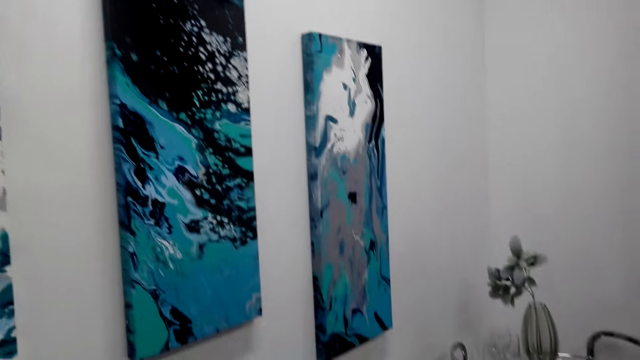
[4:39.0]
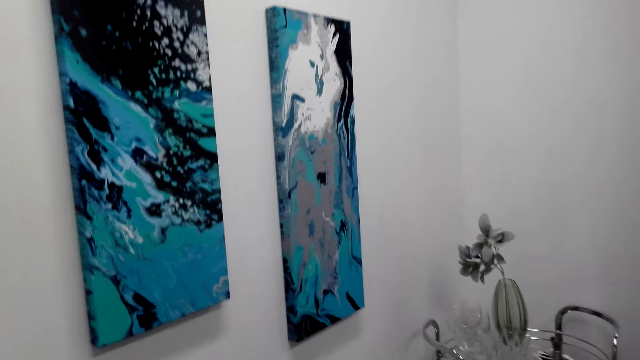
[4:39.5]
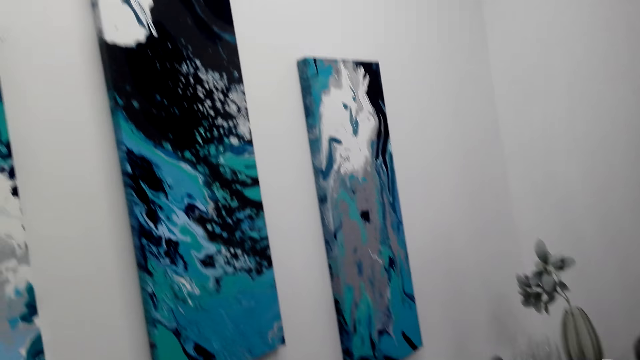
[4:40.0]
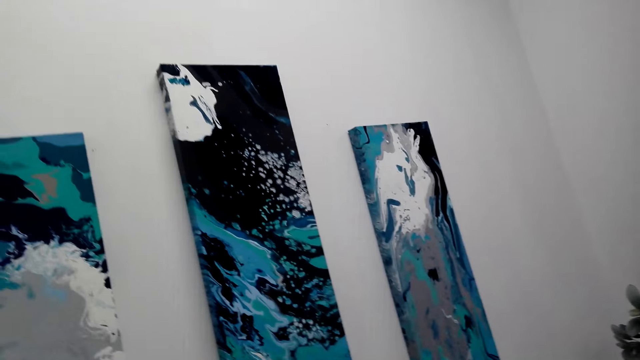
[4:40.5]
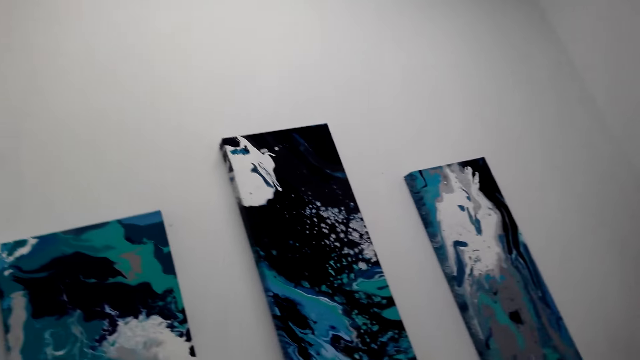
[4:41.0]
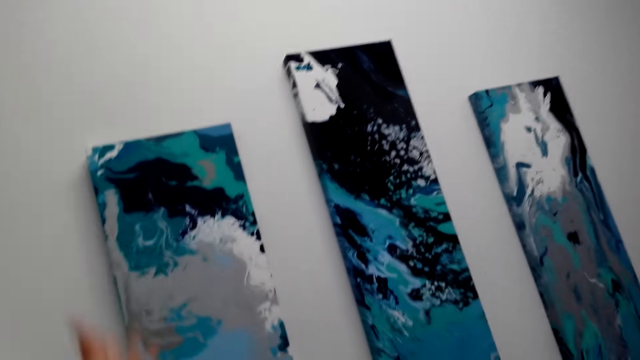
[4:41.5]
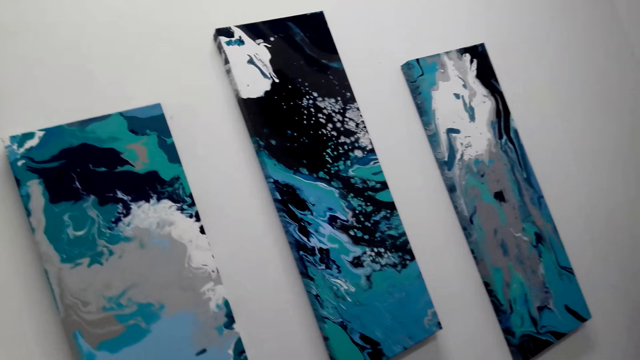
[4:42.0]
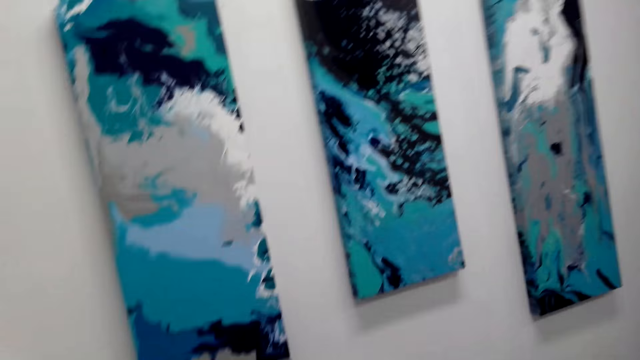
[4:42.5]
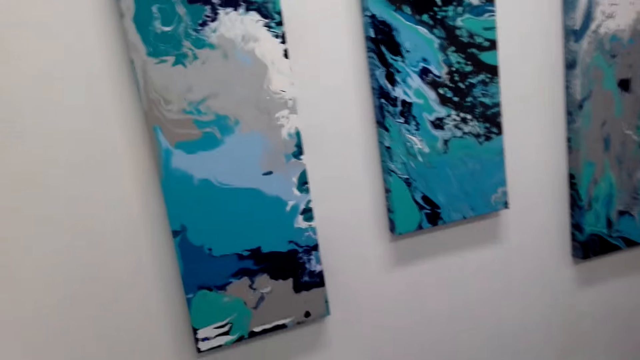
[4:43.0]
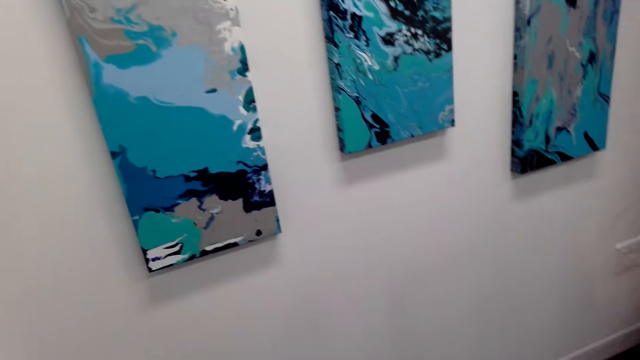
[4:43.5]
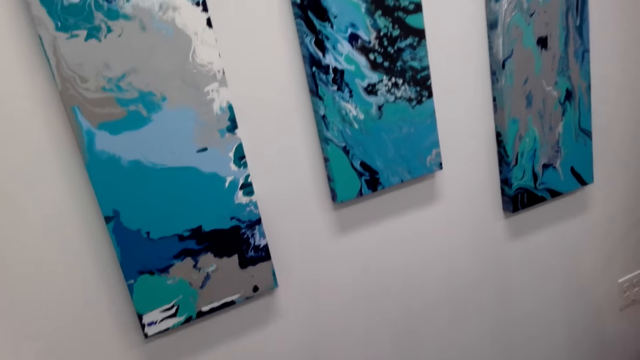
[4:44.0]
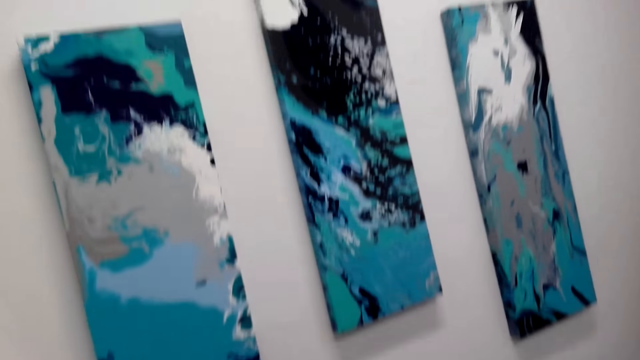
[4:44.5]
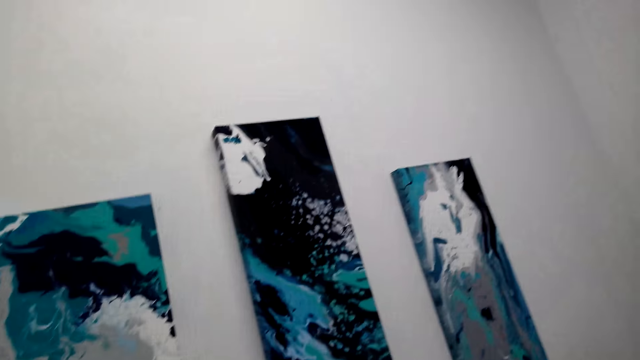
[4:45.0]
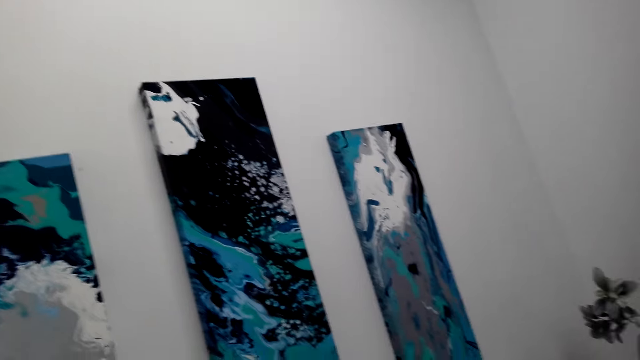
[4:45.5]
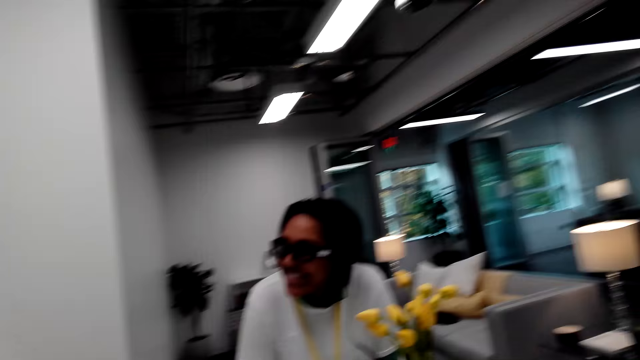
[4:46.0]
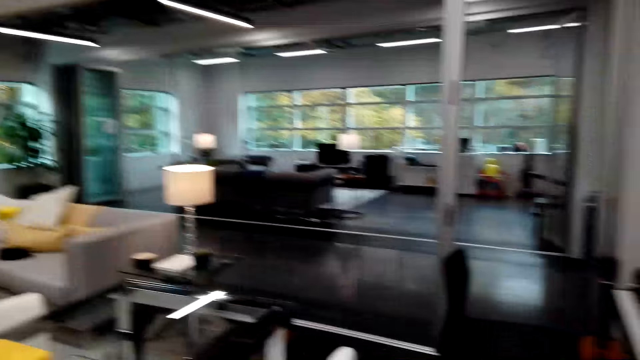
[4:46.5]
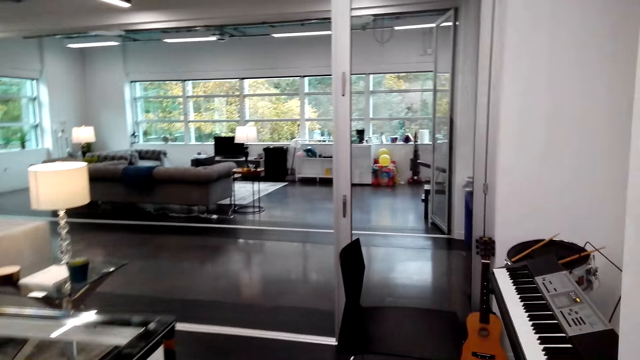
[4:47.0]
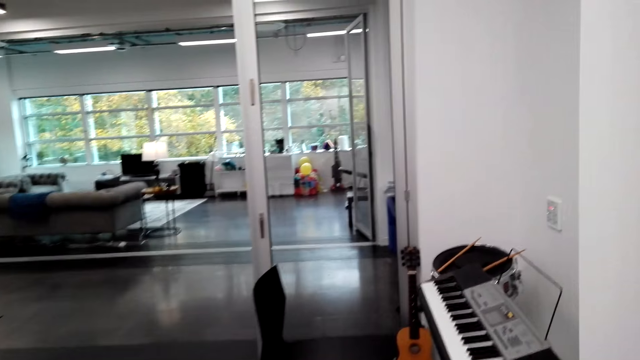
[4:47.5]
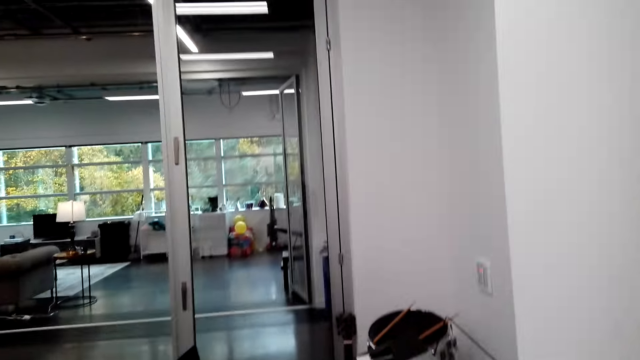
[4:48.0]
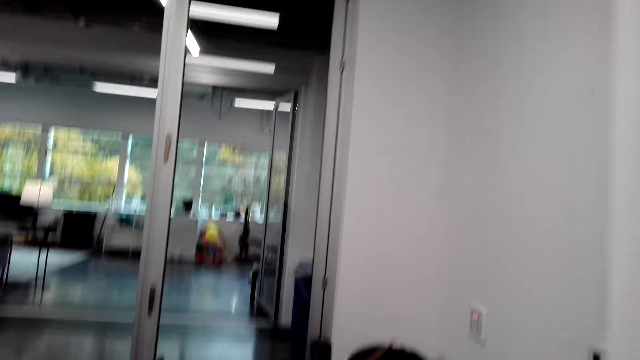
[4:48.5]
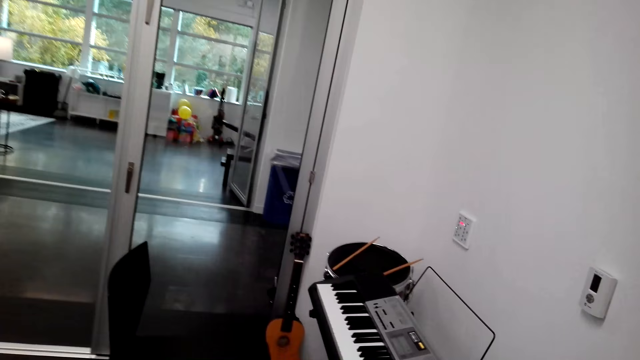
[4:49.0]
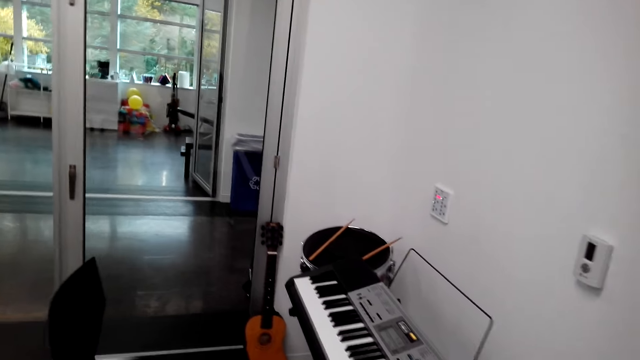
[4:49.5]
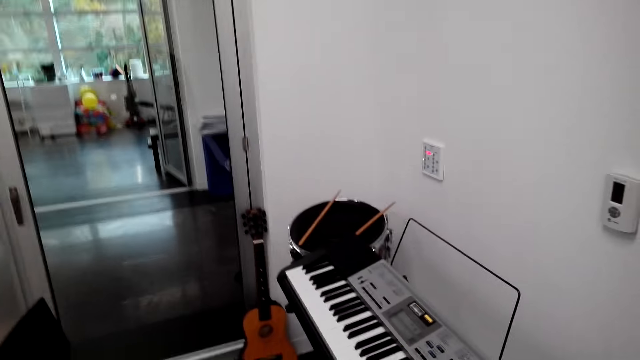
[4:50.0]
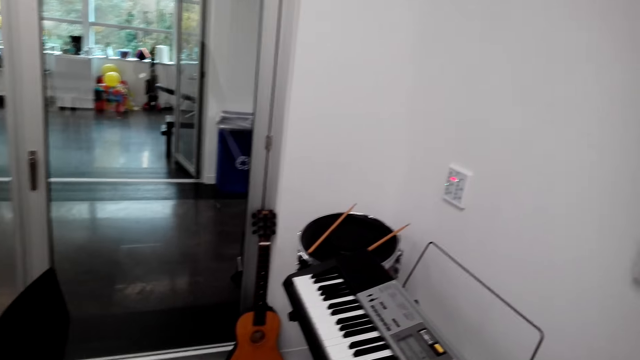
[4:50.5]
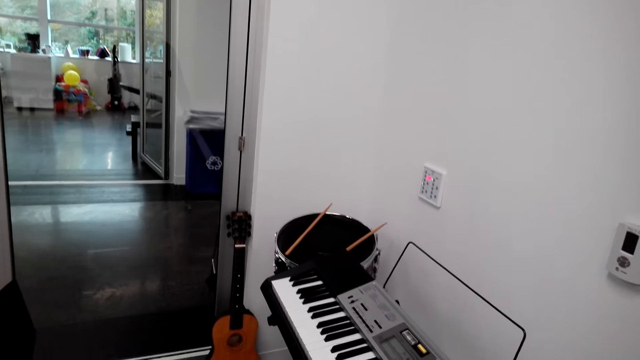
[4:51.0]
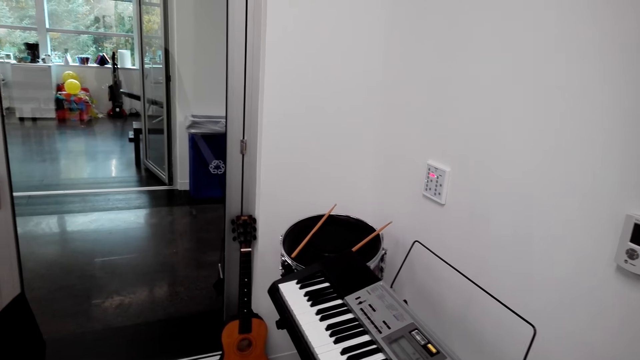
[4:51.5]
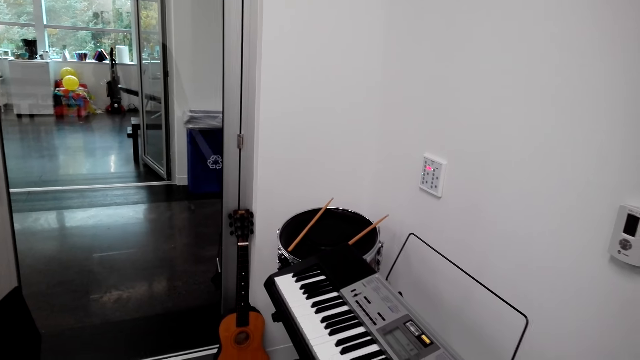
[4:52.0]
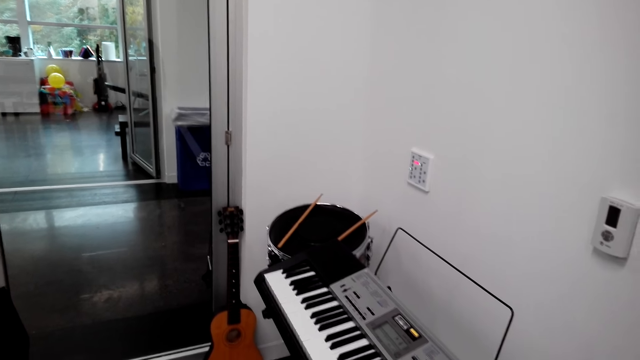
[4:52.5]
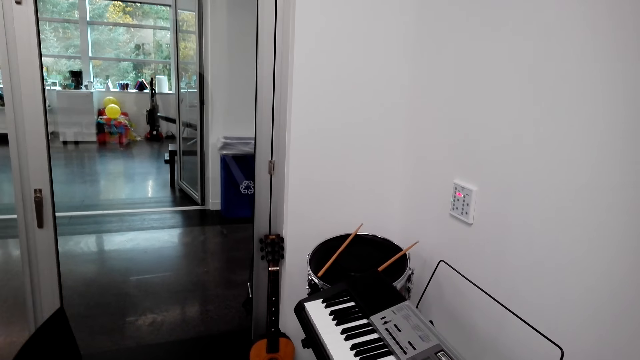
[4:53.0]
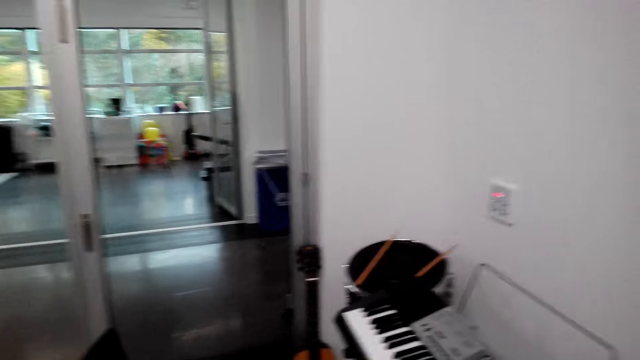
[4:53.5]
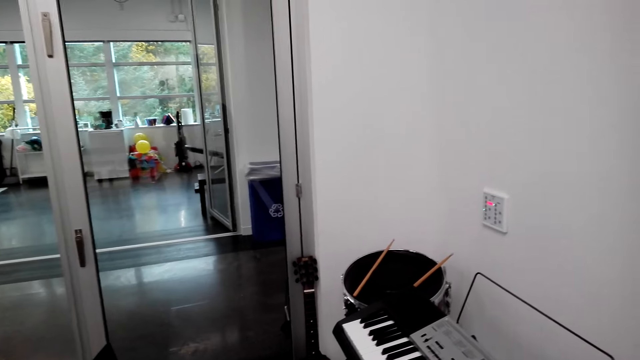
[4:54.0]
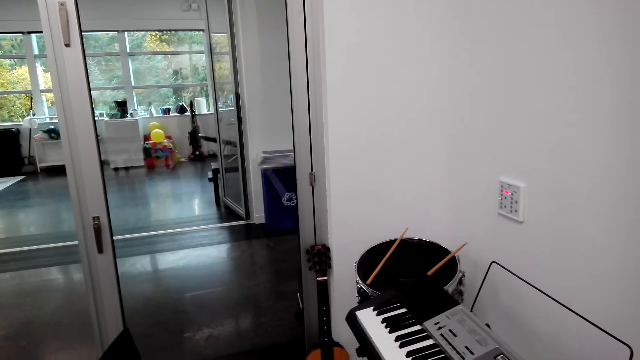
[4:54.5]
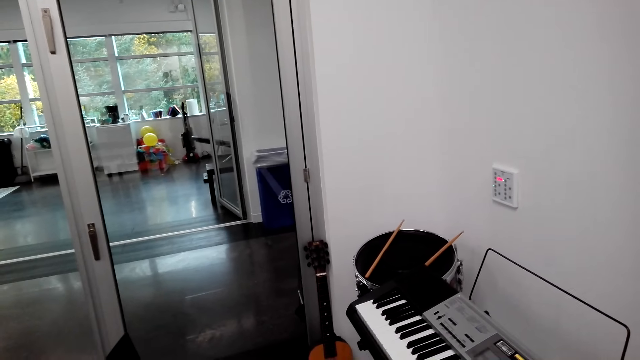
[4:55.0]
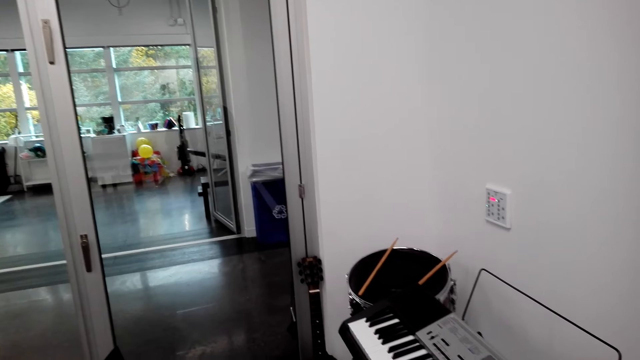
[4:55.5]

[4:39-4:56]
The camera wearer makes a hand gesture. They converse with a woman. They walk to the piano. They stand beside the piano. They interact with the woman.

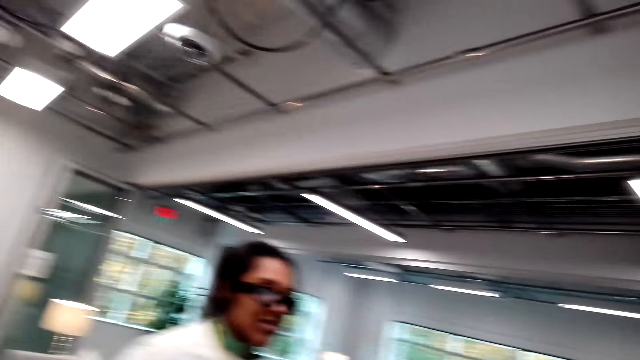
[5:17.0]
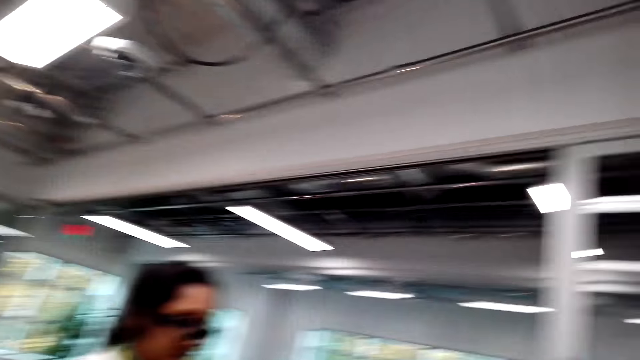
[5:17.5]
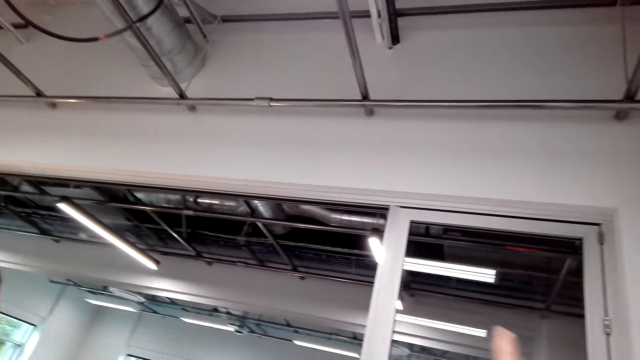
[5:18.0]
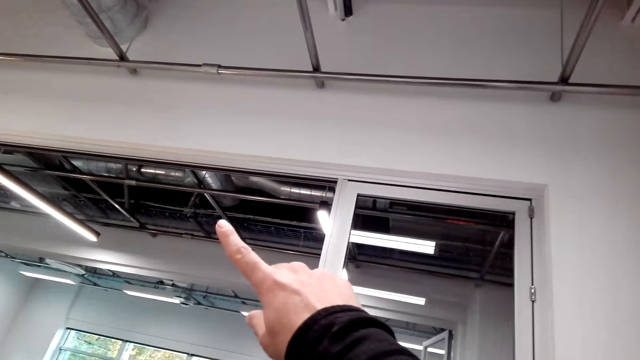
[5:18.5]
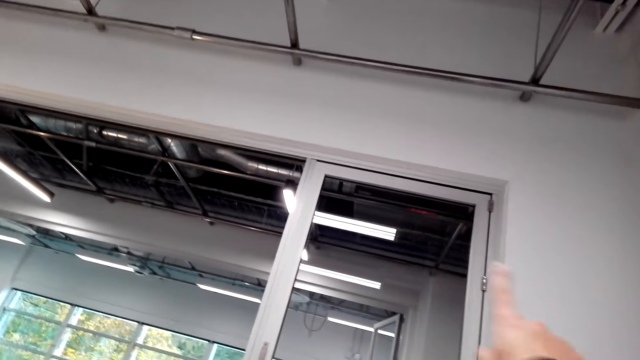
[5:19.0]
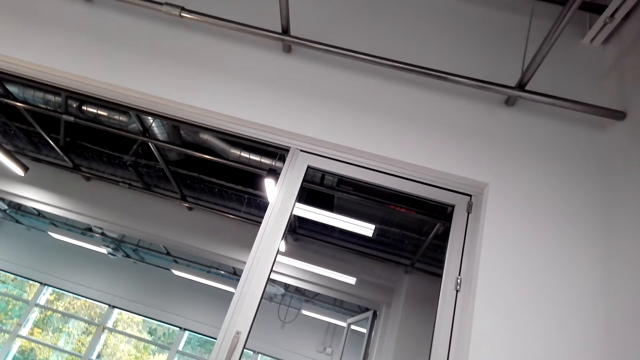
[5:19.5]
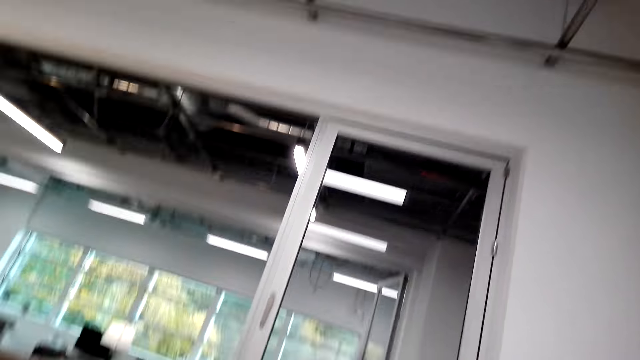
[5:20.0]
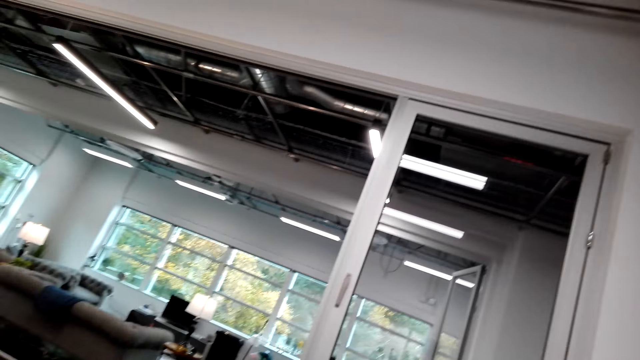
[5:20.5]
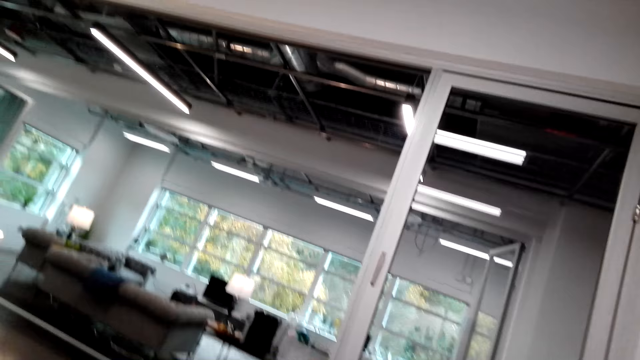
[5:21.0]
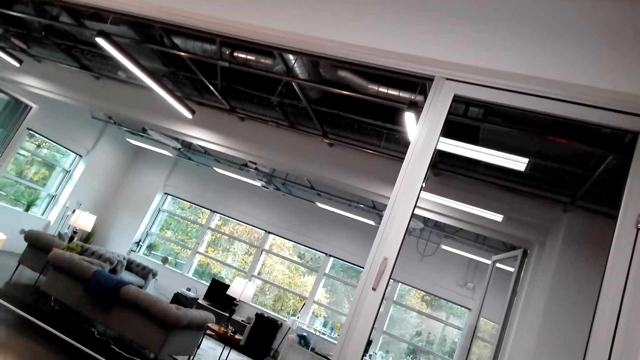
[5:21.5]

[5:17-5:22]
The camera wearer points up on the wall. They converse with a woman.
